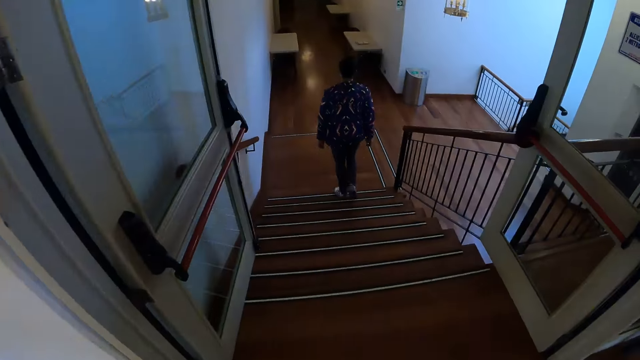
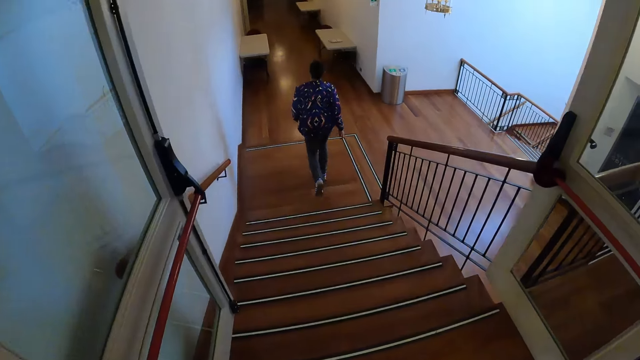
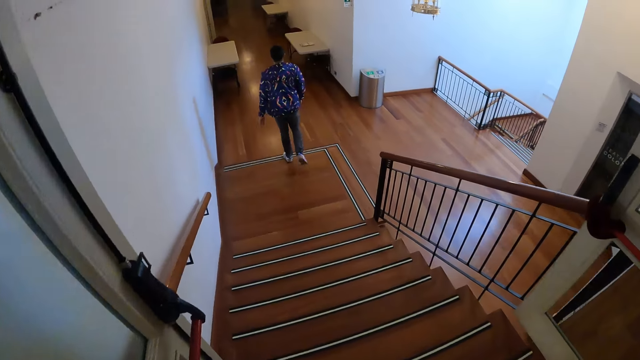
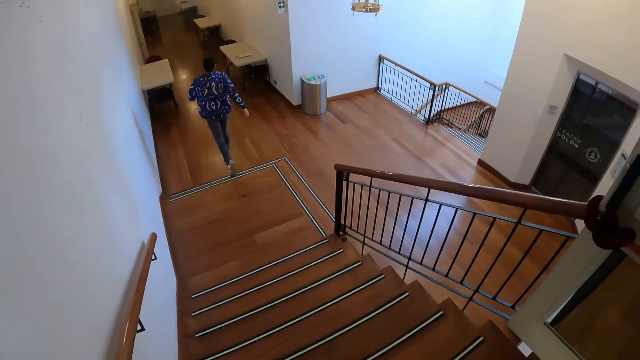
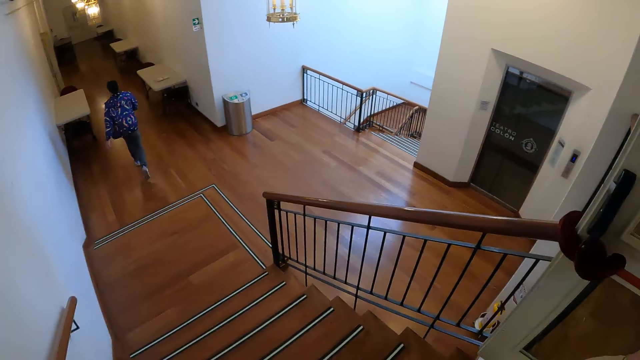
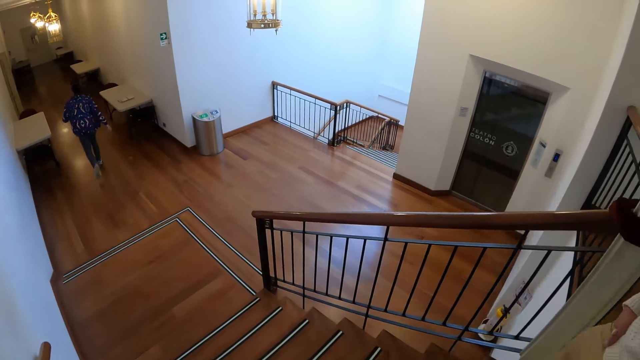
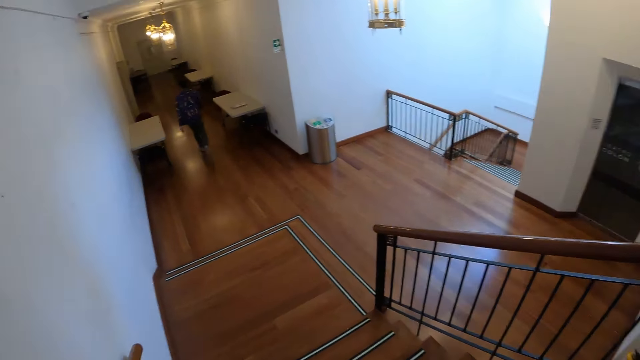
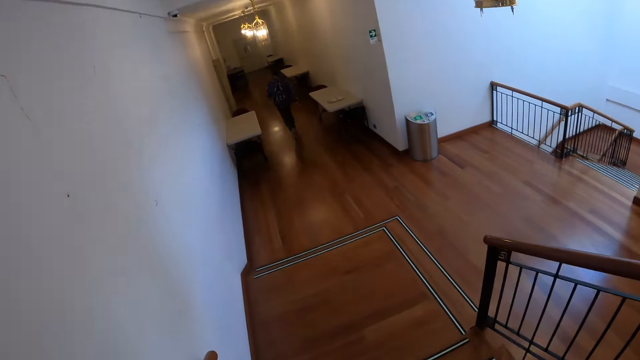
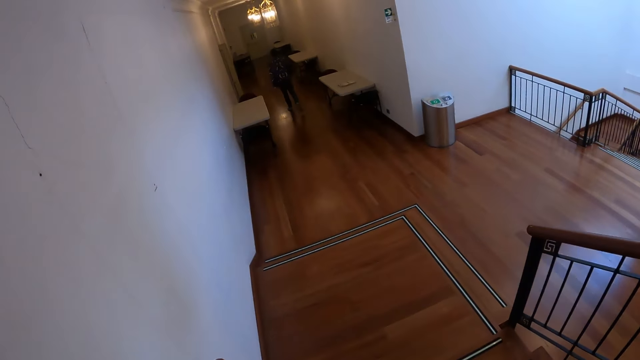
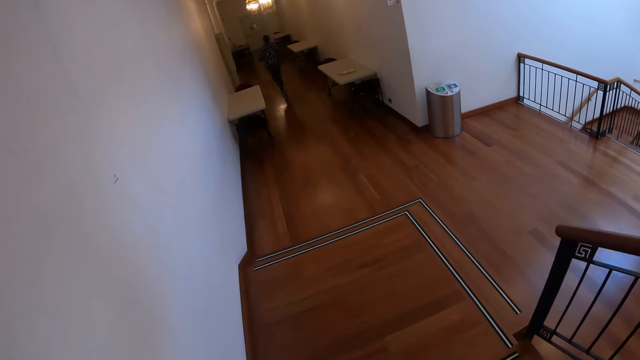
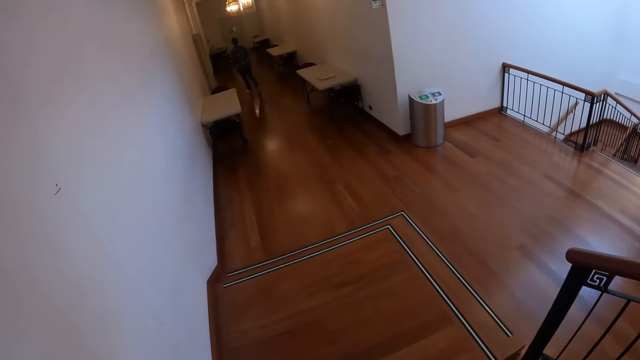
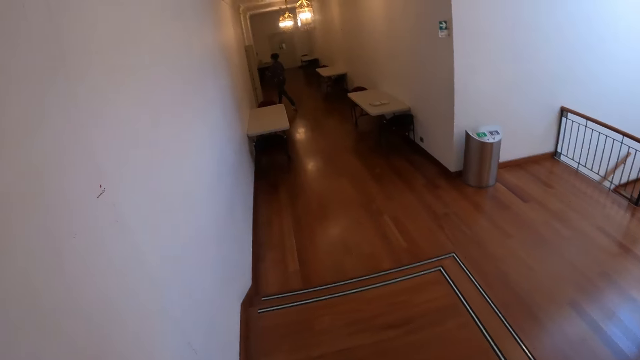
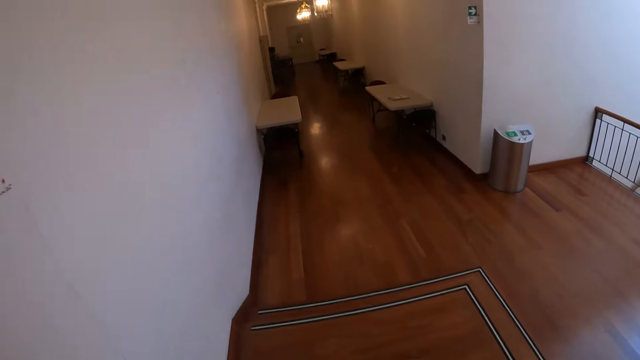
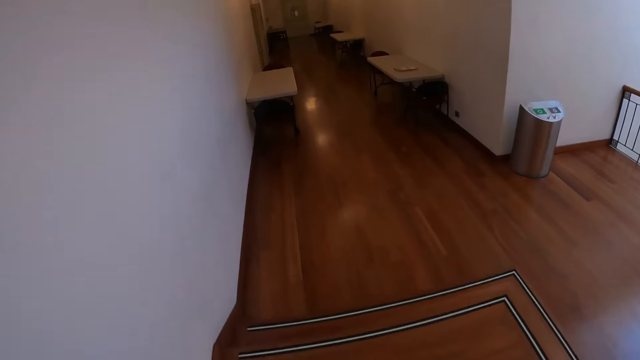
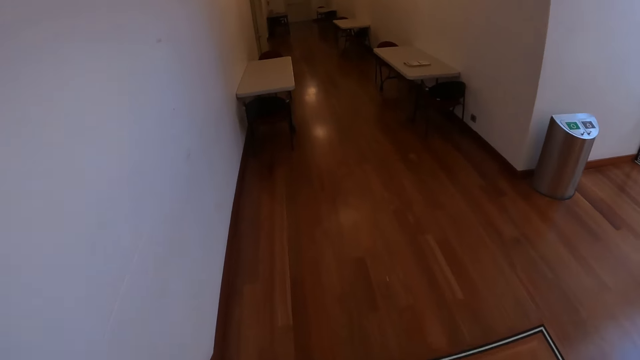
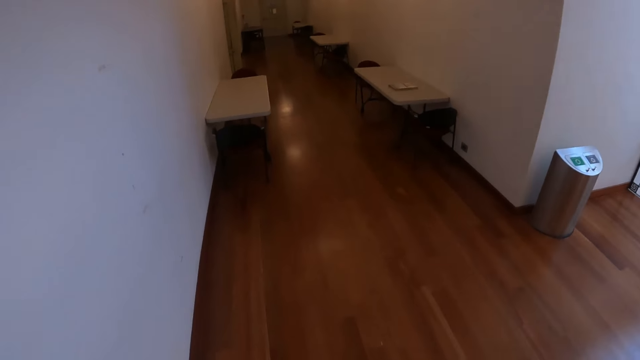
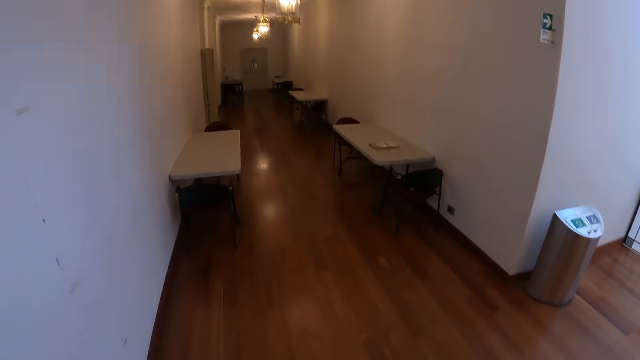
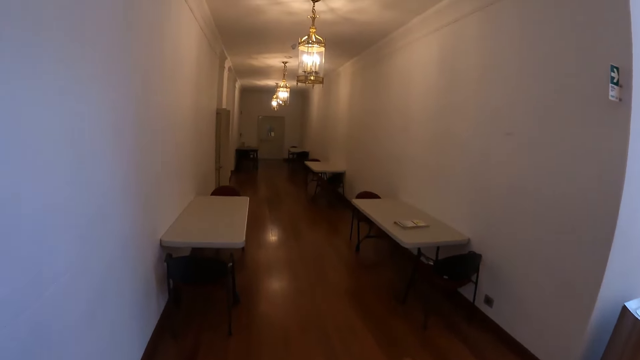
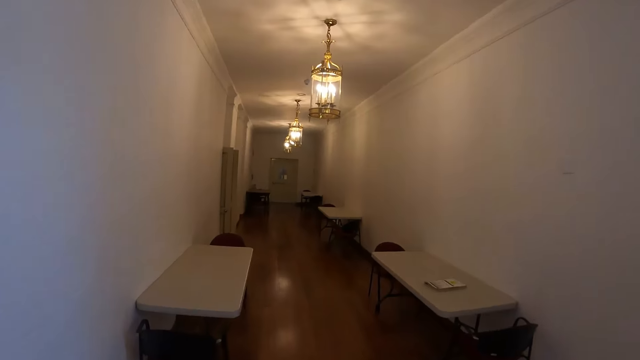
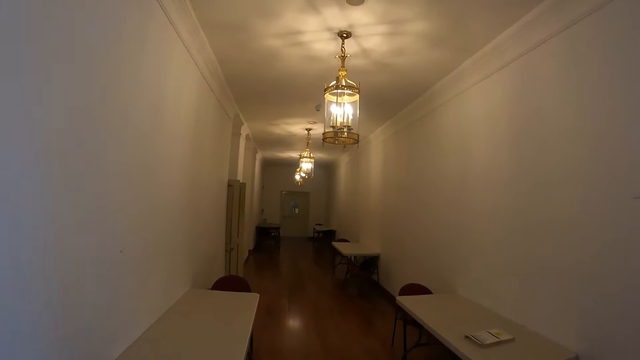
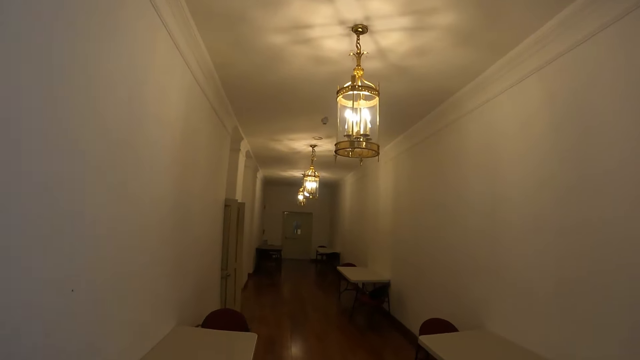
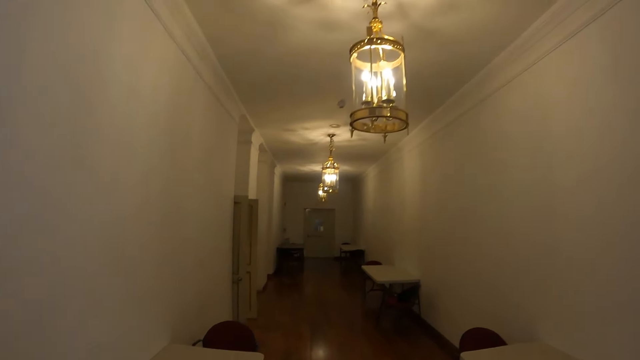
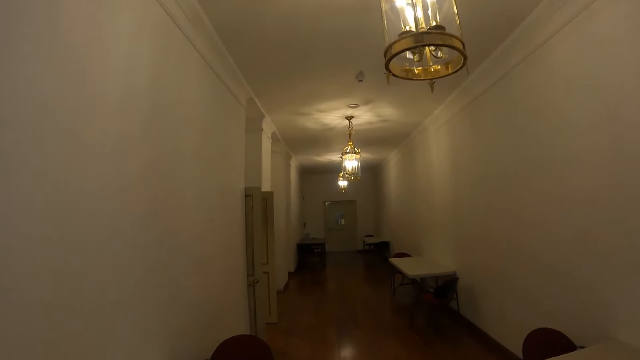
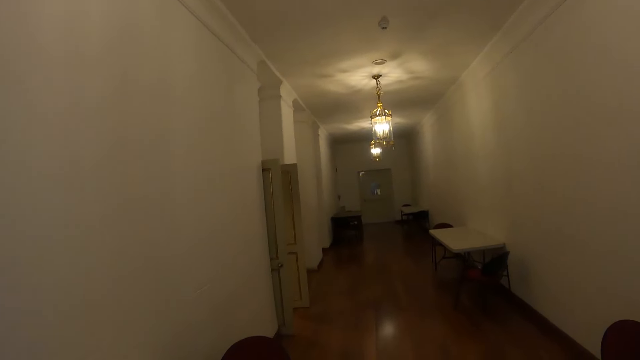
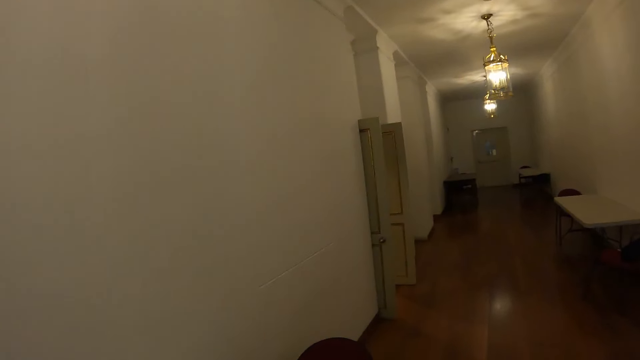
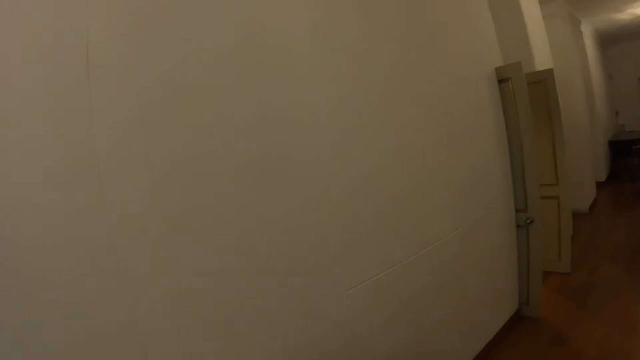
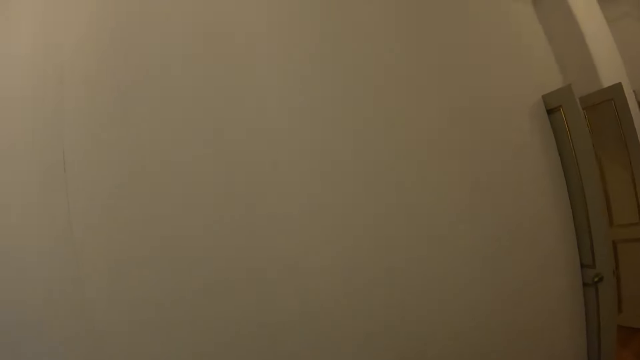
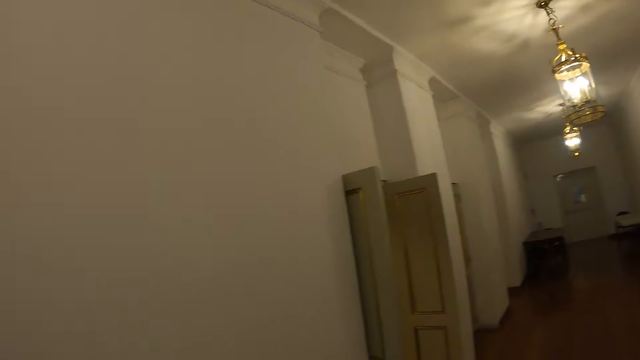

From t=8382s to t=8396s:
The camera wearer walks down the stairs. They walk in a corridor. They walk around the room.

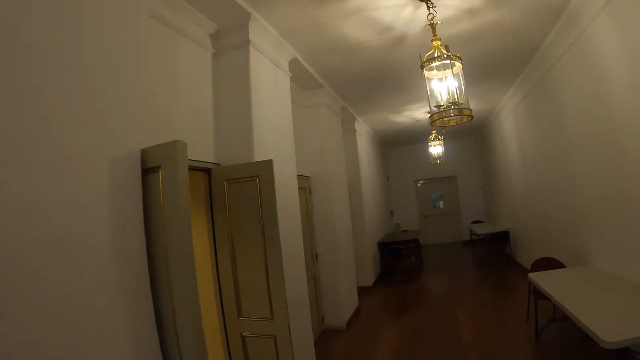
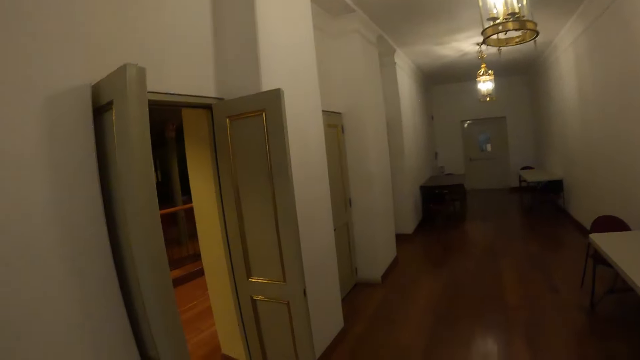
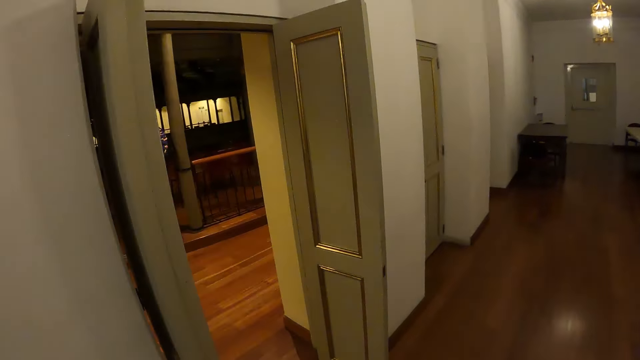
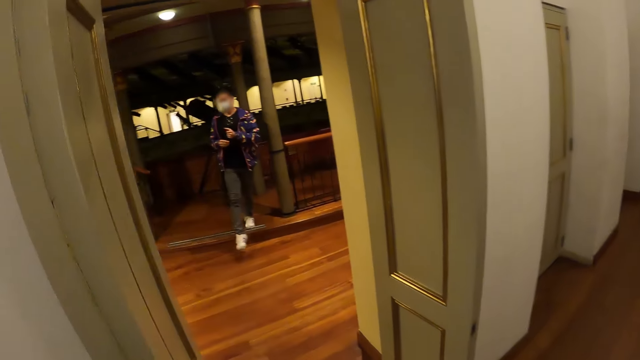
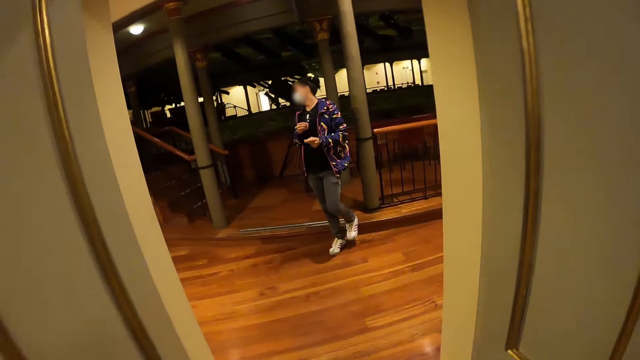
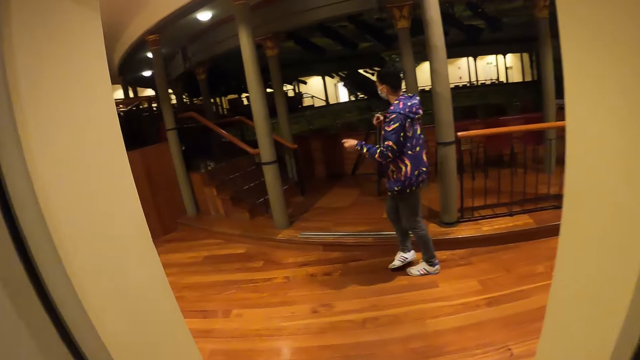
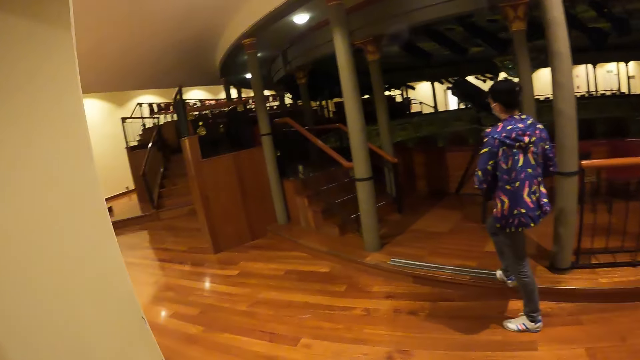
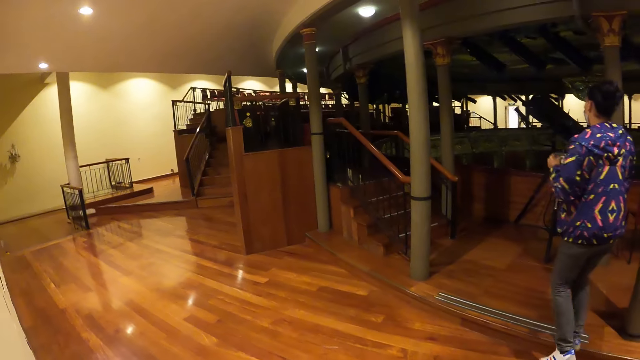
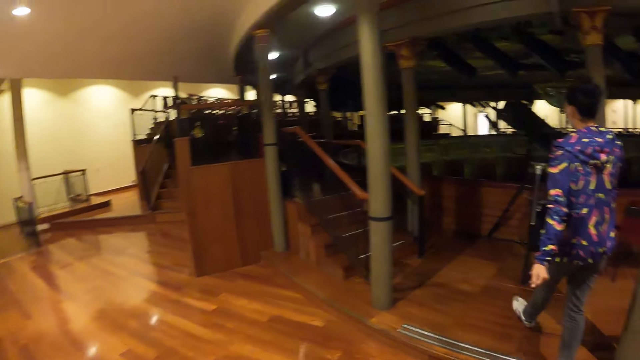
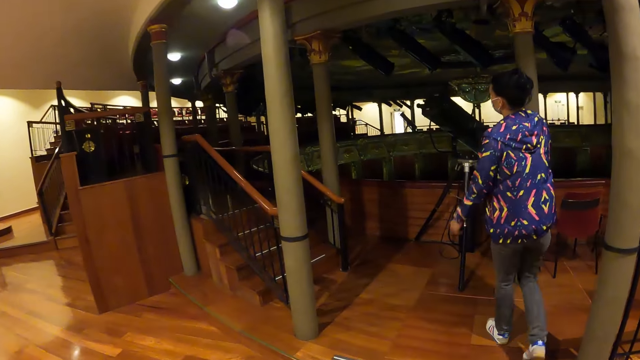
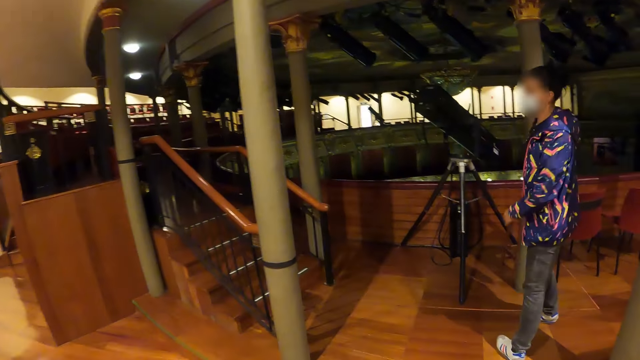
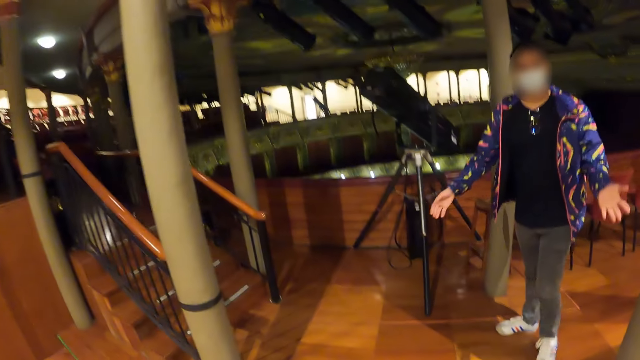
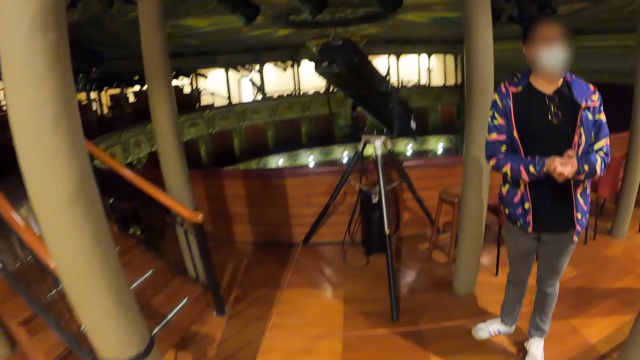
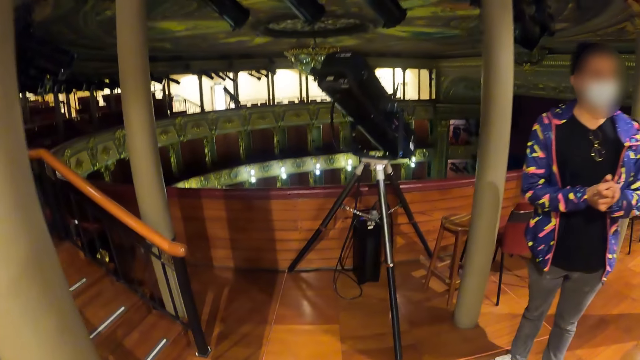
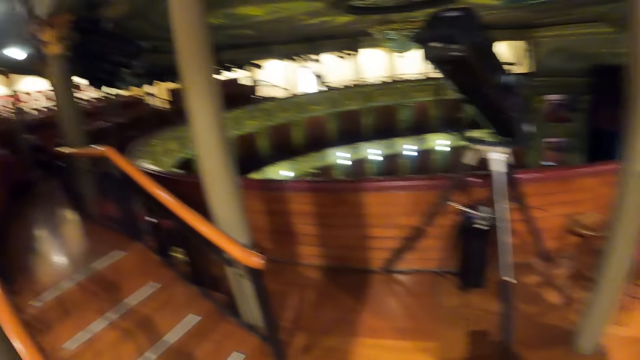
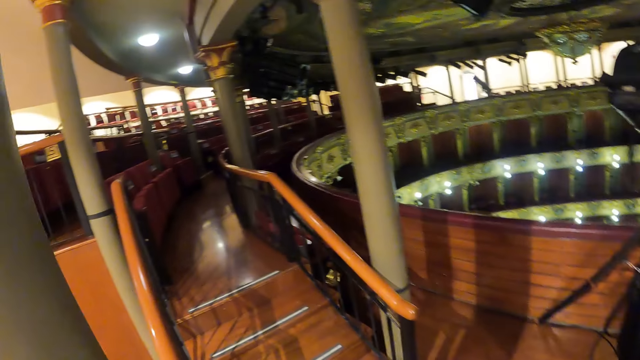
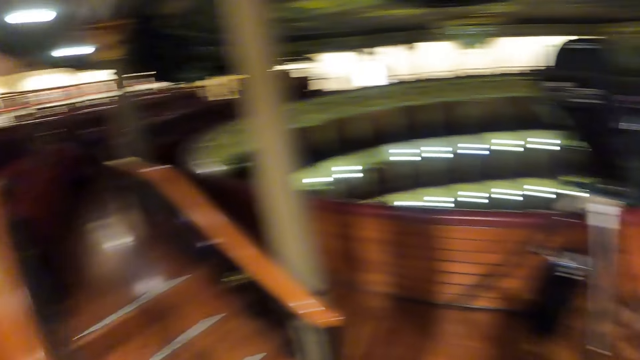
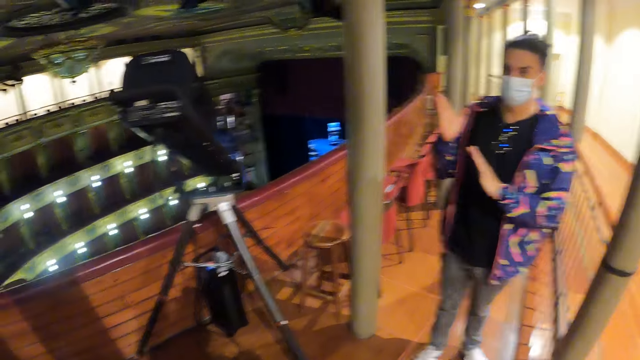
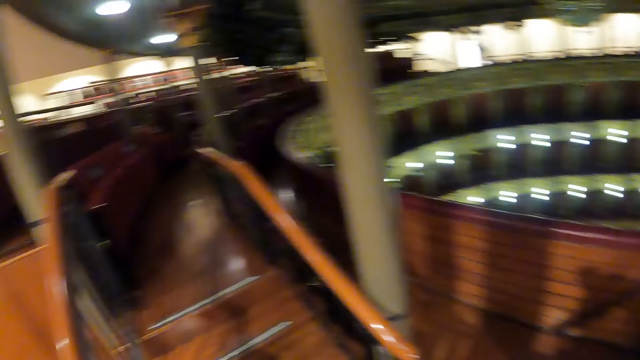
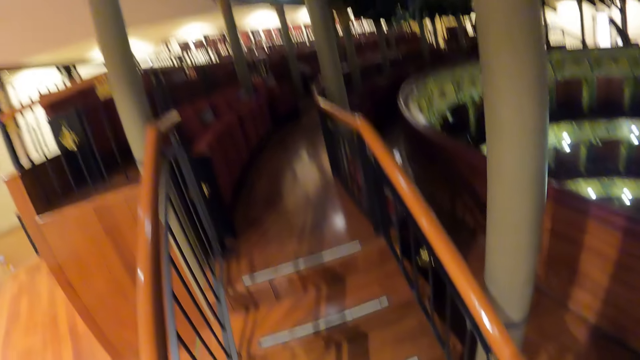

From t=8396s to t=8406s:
The camera wearer enters an amphitheater. They walk inside the amphitheater. A person walks in the amphitheater. The camera wearer looks at the person. The person looks at the camera wearer. The camera wearer looks around the amphitheater.
